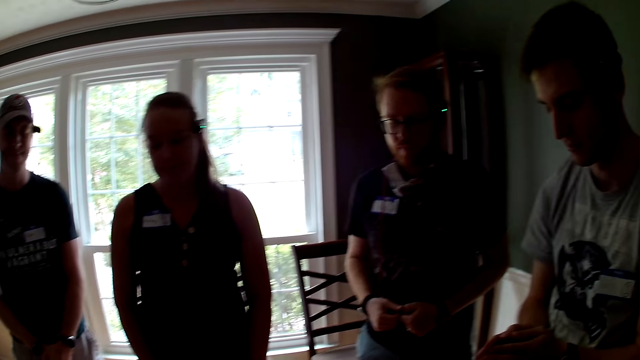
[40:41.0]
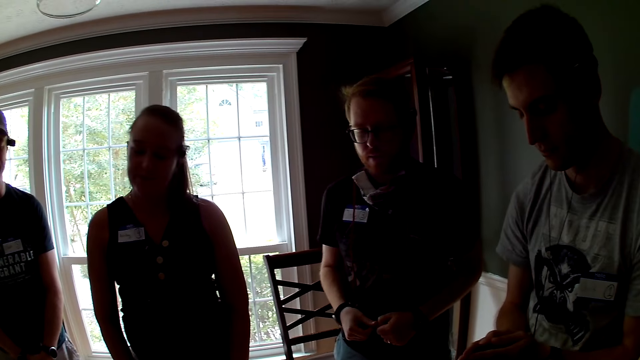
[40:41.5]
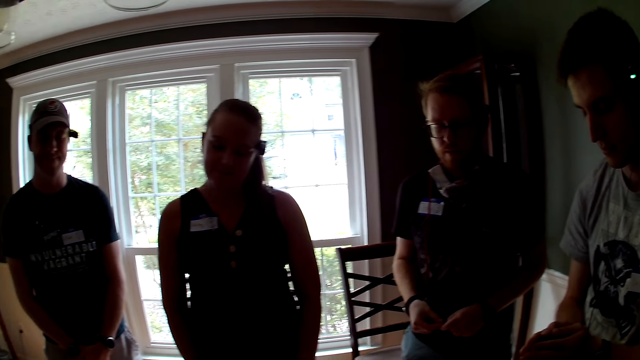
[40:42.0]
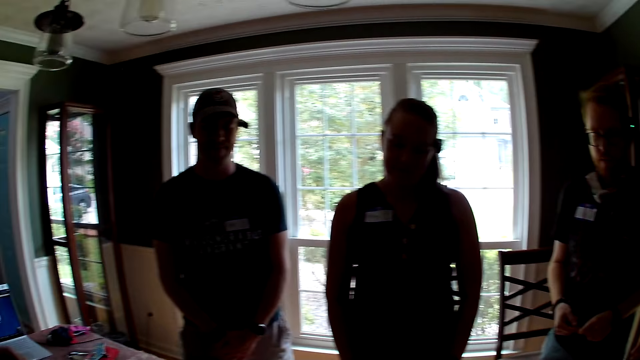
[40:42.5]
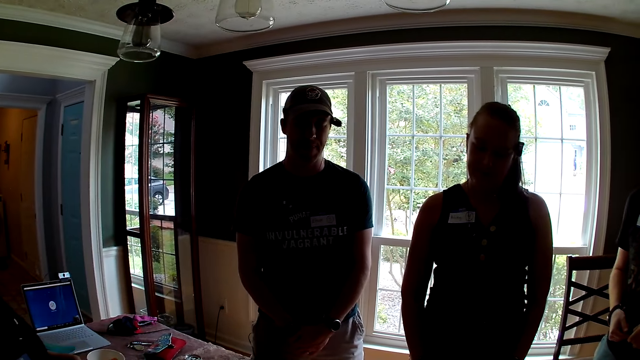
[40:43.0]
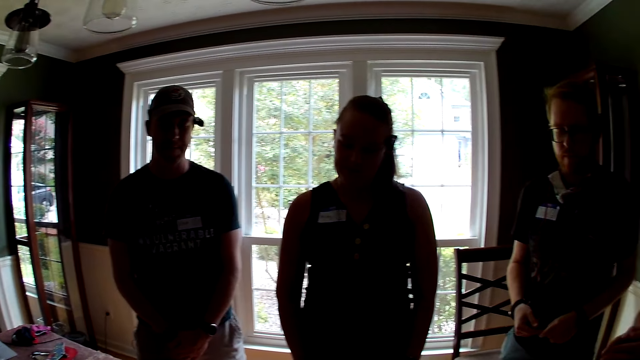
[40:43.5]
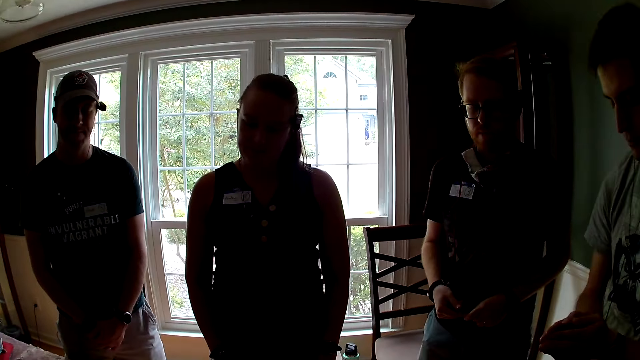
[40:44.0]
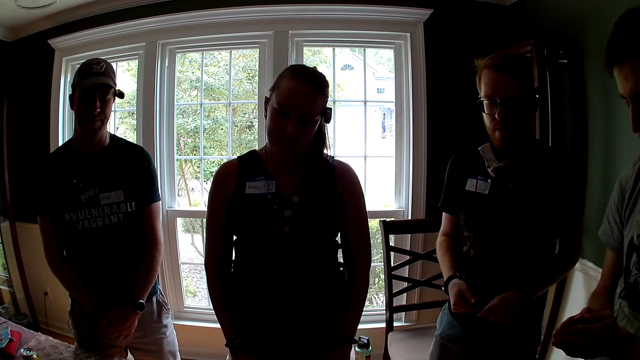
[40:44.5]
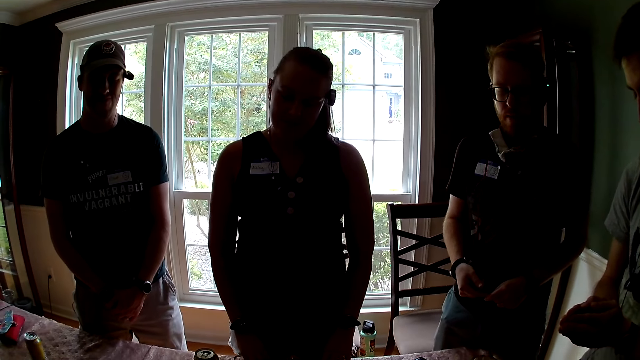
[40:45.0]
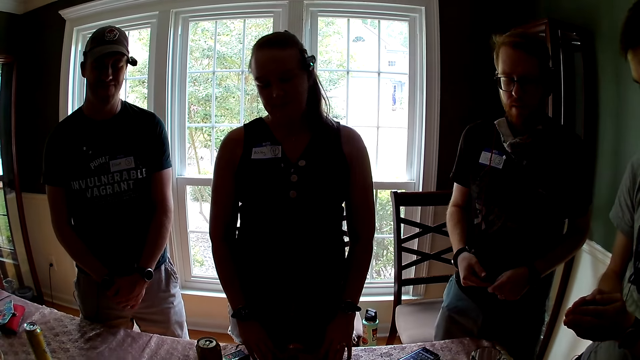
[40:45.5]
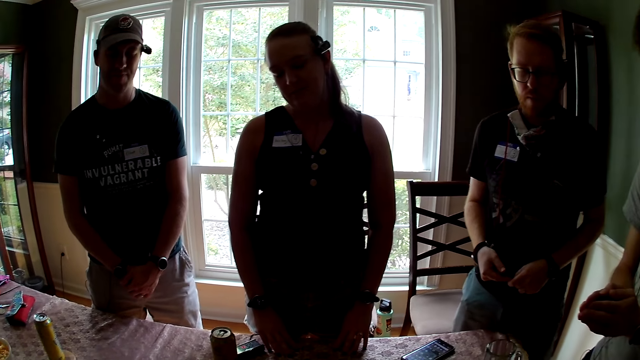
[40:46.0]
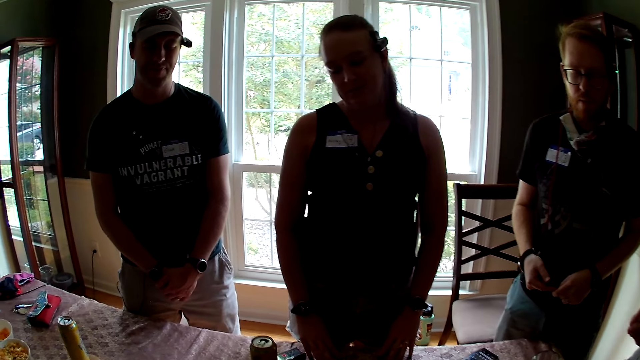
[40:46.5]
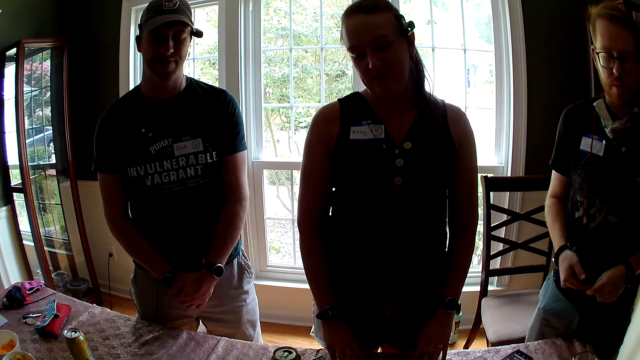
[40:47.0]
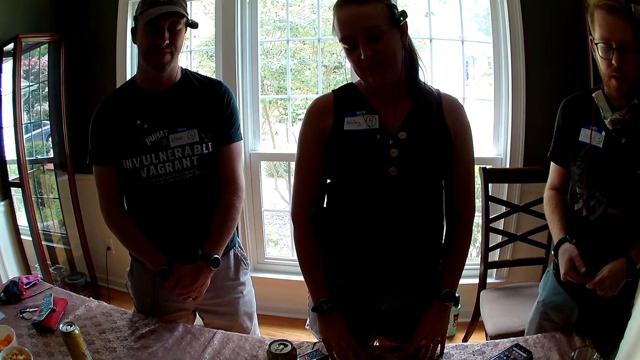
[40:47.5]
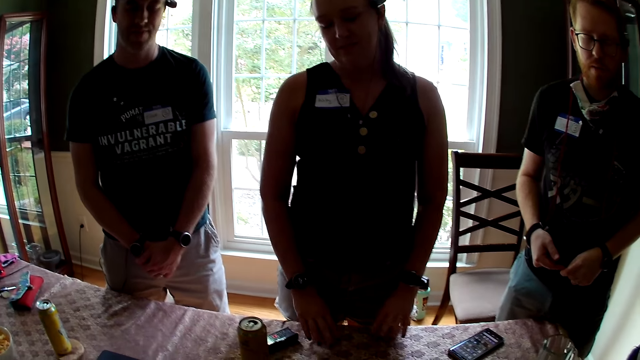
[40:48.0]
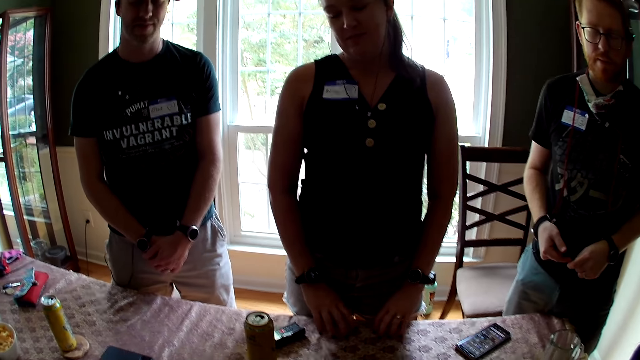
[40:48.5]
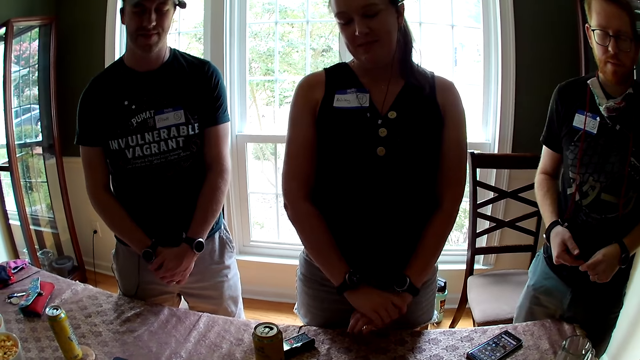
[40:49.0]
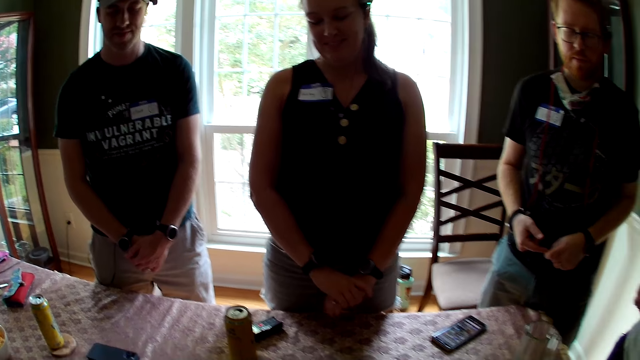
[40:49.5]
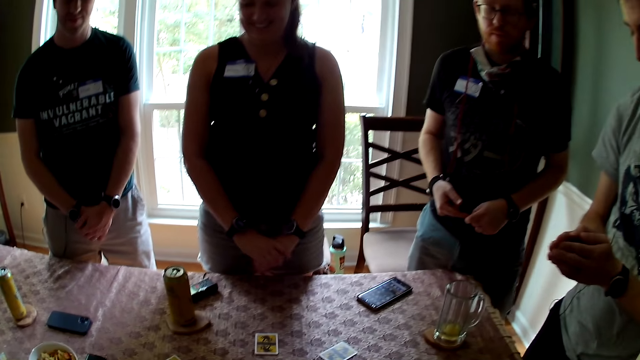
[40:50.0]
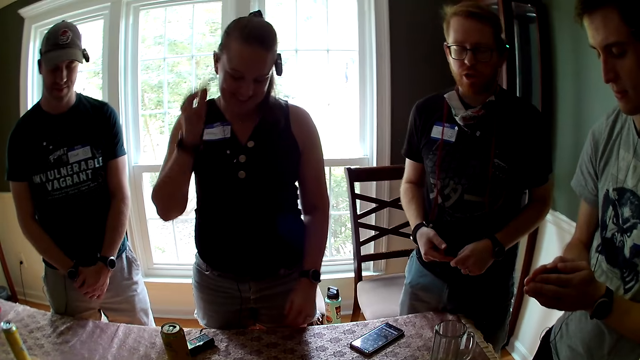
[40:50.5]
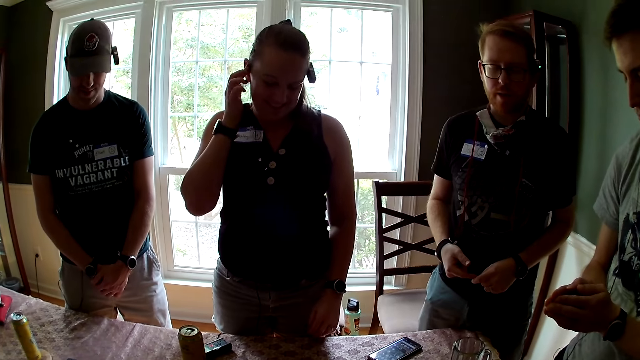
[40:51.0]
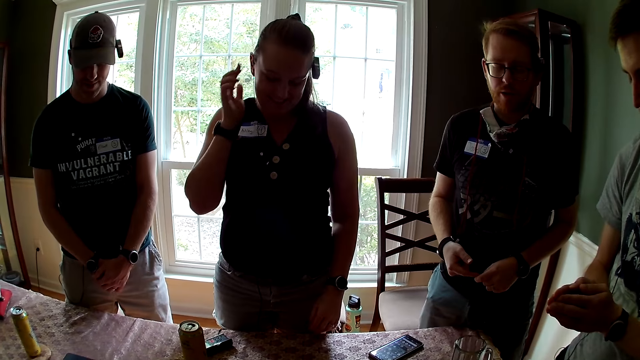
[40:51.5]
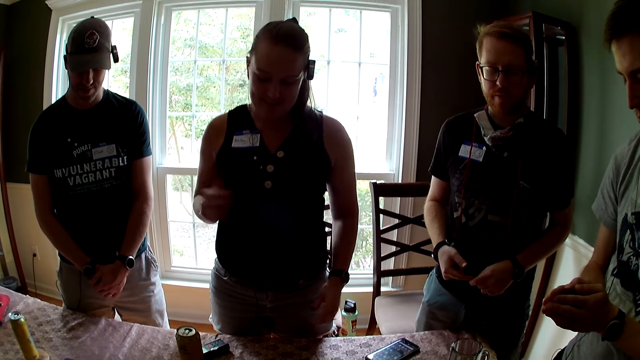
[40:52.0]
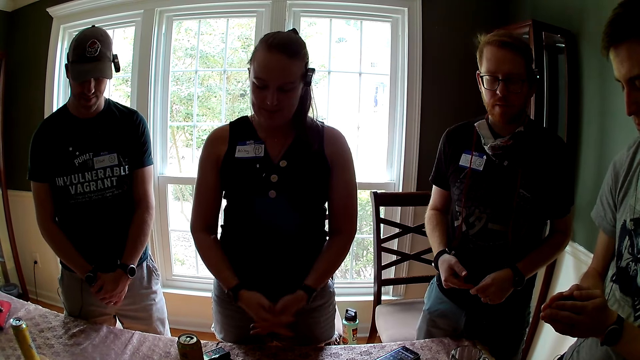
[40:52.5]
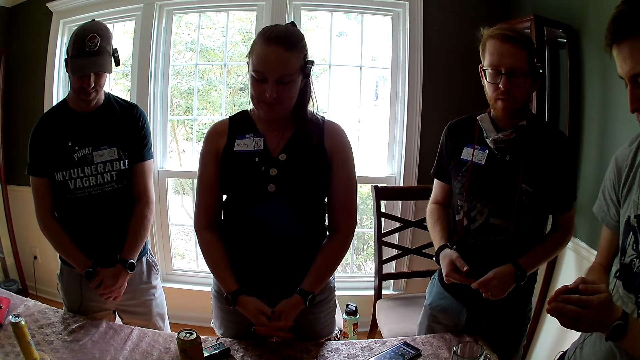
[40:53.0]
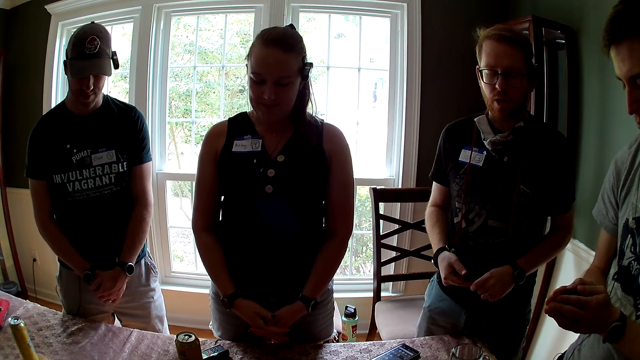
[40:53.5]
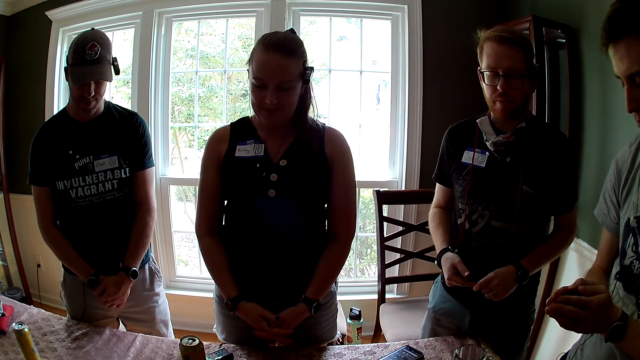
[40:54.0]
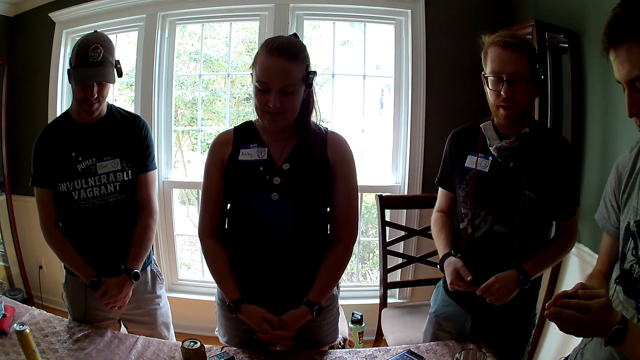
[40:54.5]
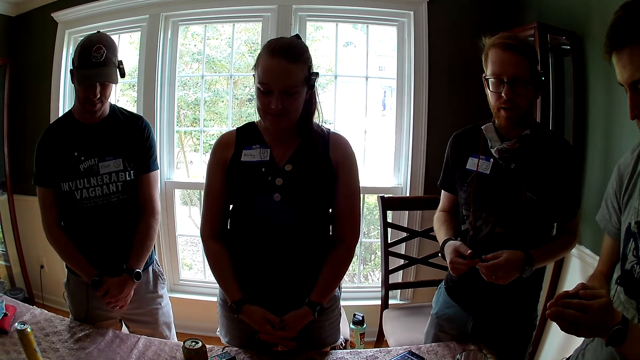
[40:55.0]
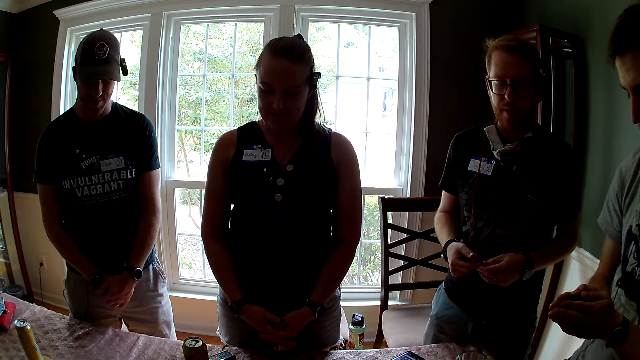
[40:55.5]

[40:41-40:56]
A woman looks around. A man joins hands. Another man speaks. The camera wearer laughs. Another woman touches her ear. The second man speaks to the group of people.

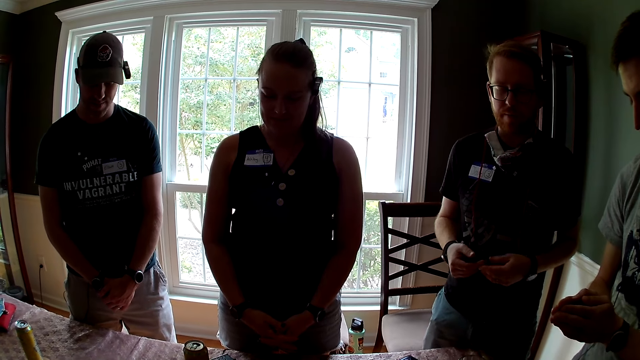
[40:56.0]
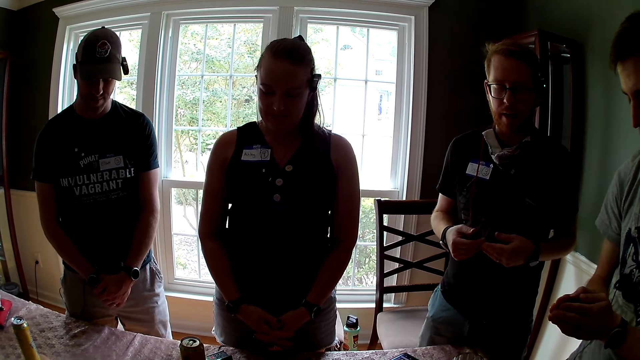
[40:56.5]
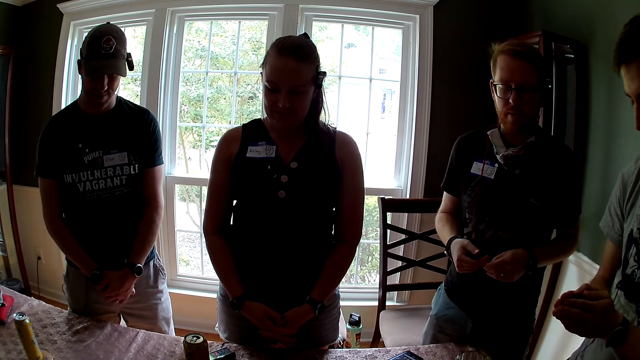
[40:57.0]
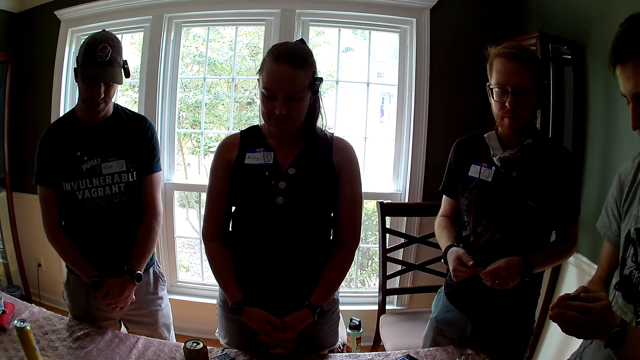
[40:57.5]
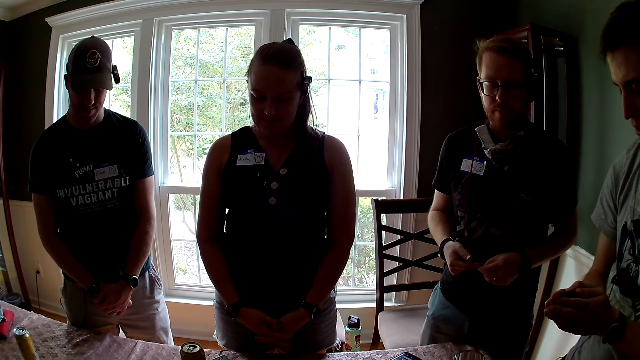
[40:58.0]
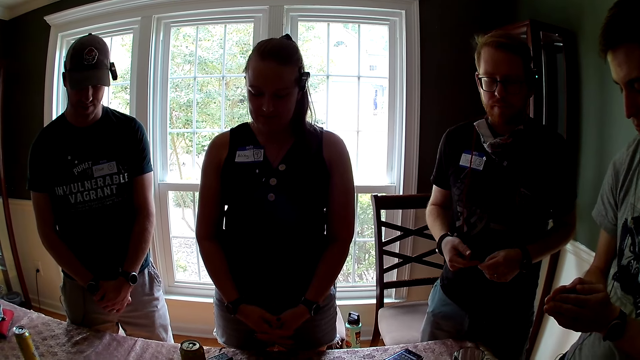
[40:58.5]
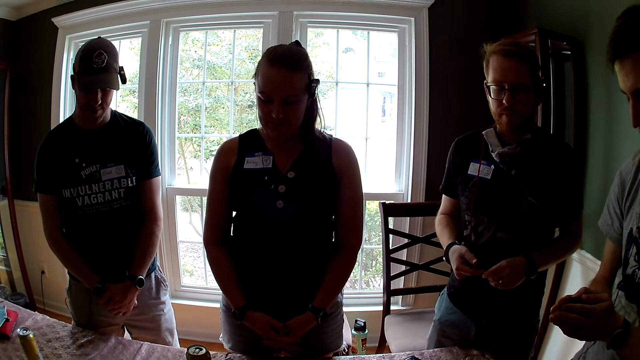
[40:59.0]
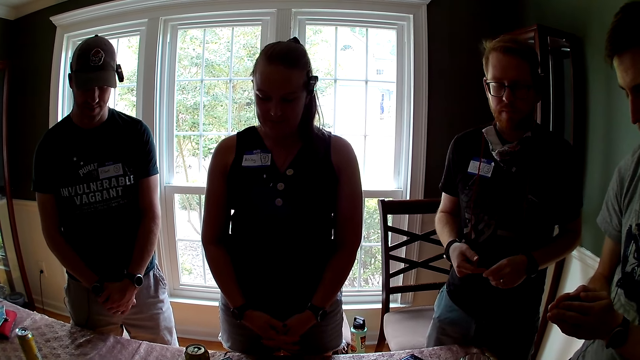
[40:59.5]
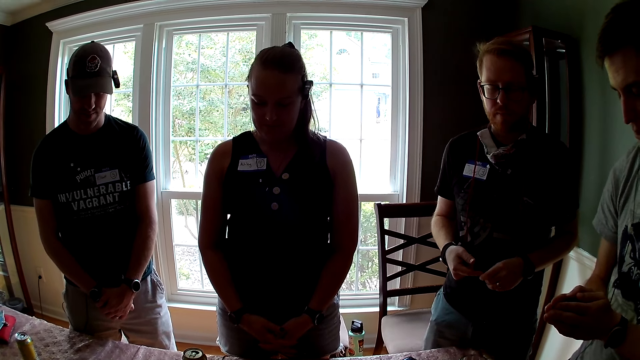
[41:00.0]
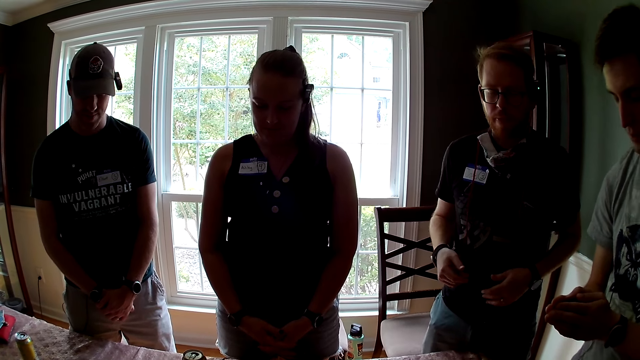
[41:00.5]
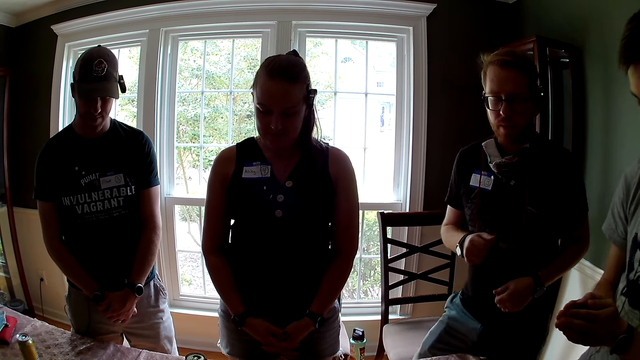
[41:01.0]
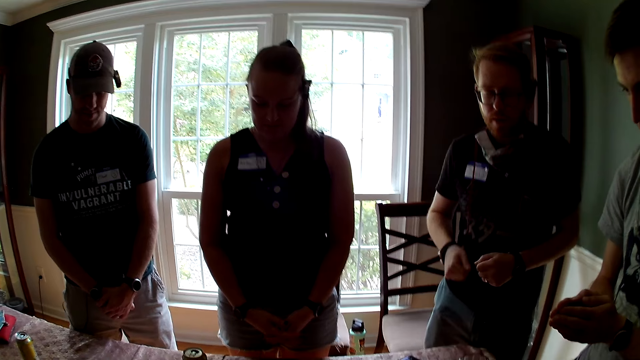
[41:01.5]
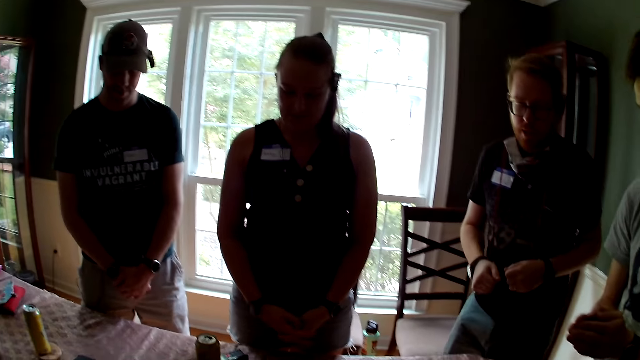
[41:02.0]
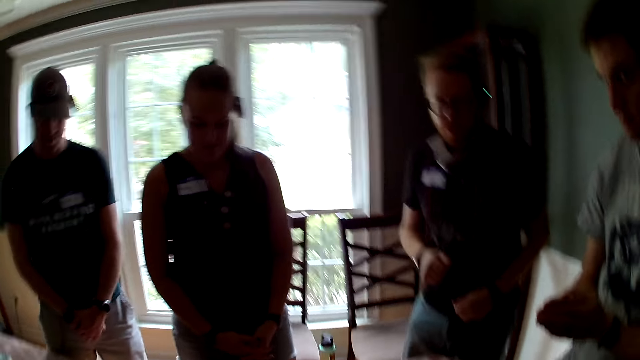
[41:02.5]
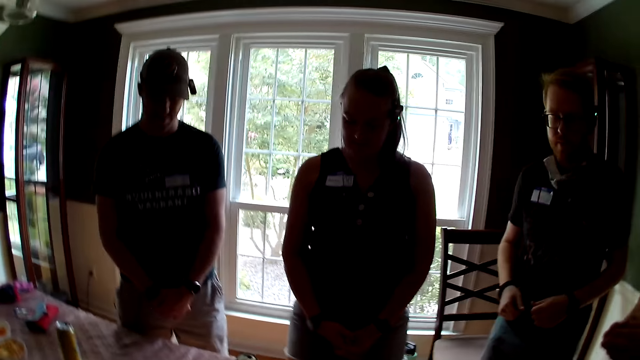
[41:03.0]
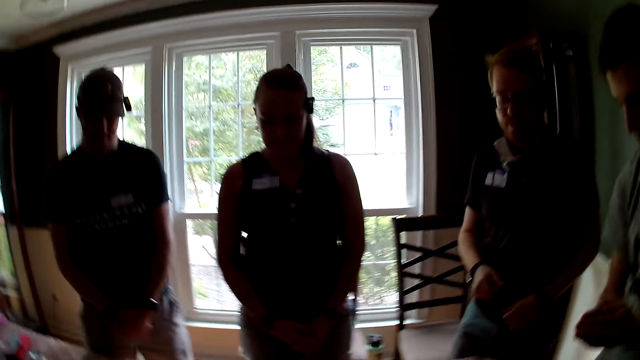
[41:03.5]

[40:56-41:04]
Three men and a woman close their eyes. The camera wearer dances with the men and the woman.
